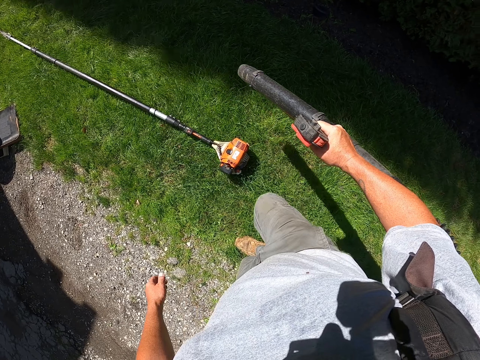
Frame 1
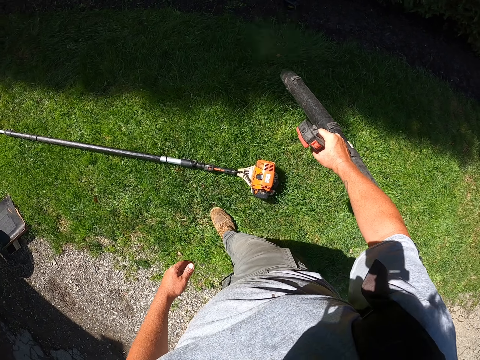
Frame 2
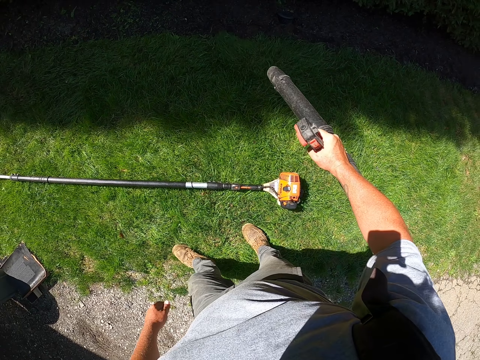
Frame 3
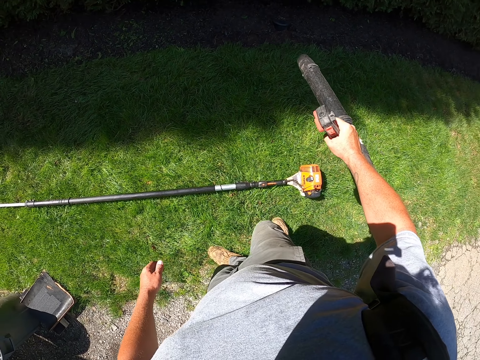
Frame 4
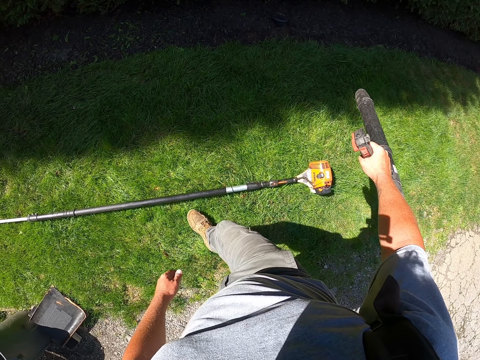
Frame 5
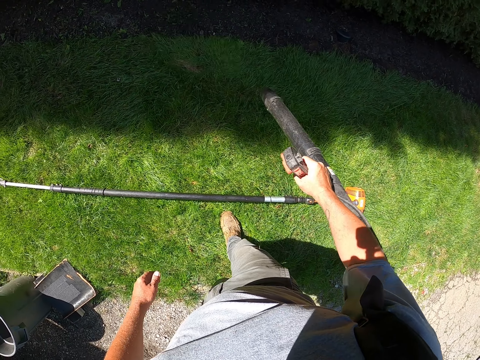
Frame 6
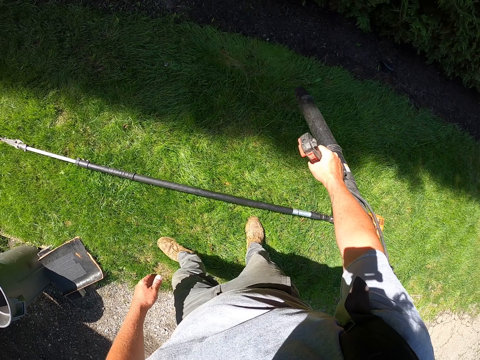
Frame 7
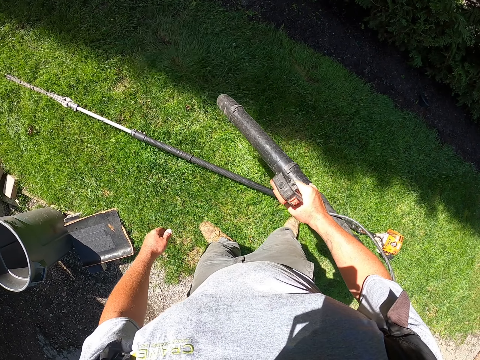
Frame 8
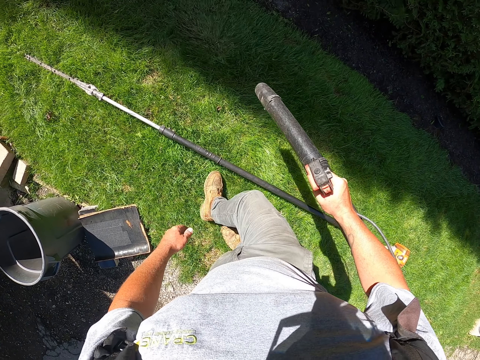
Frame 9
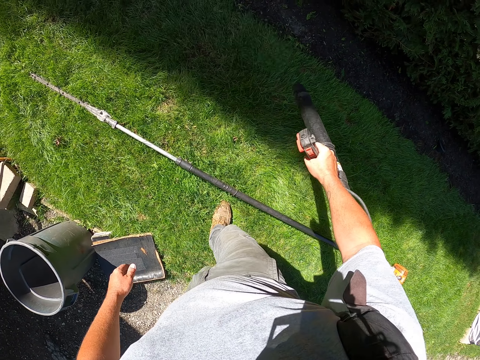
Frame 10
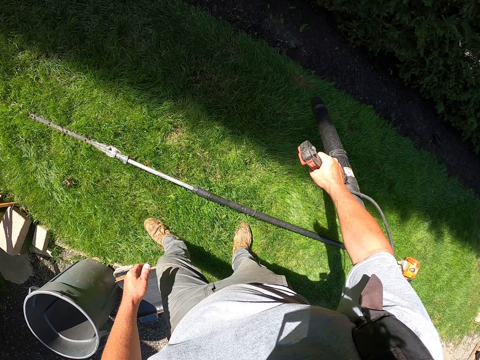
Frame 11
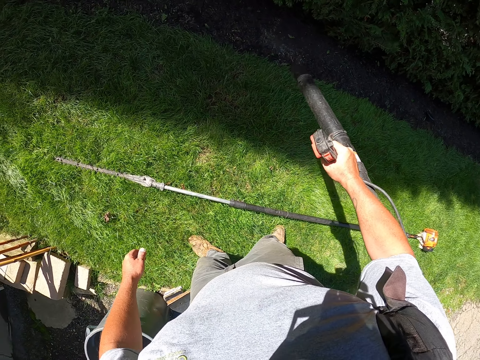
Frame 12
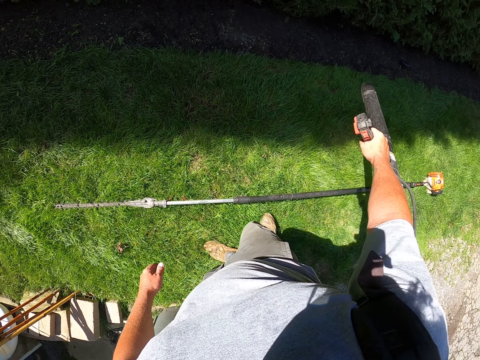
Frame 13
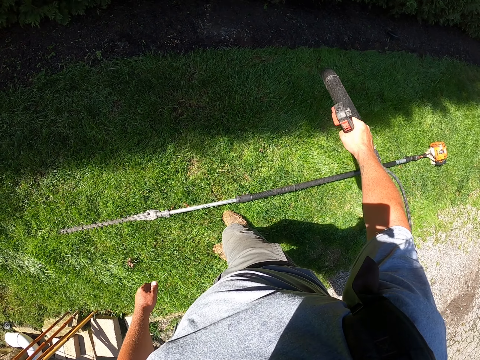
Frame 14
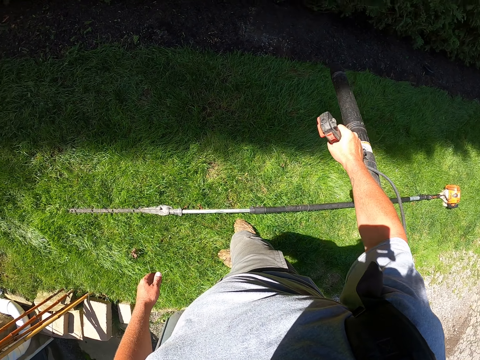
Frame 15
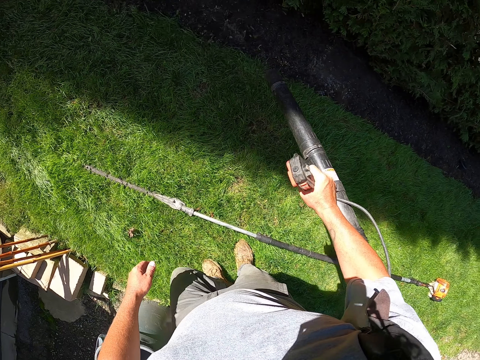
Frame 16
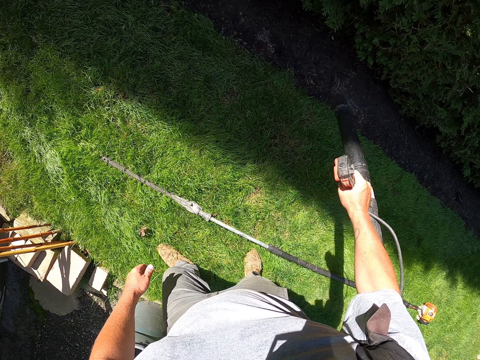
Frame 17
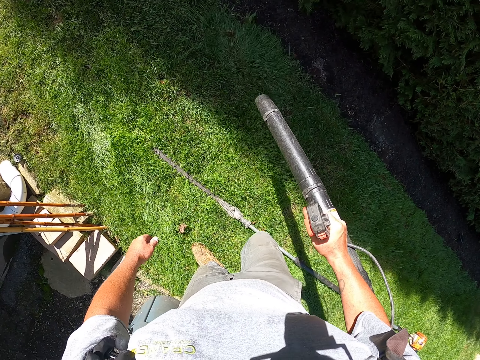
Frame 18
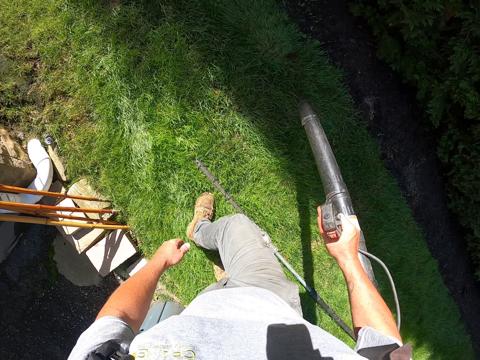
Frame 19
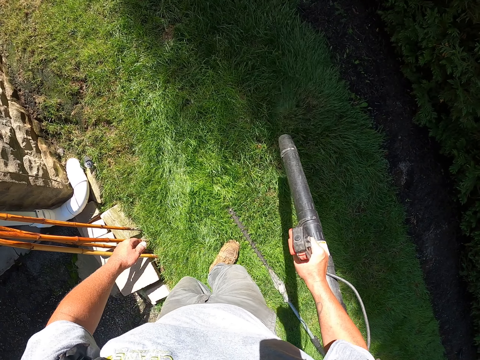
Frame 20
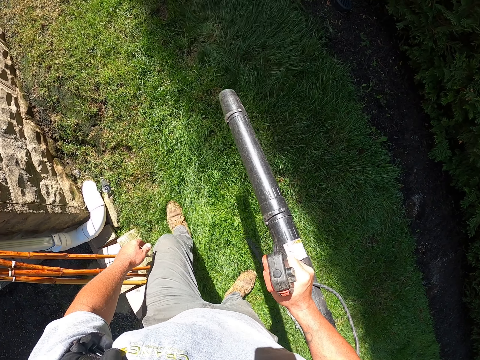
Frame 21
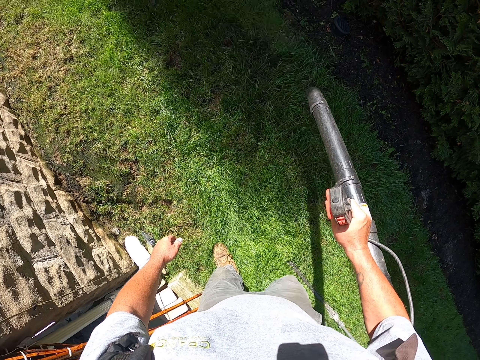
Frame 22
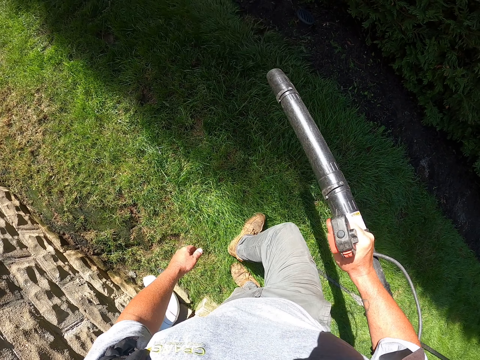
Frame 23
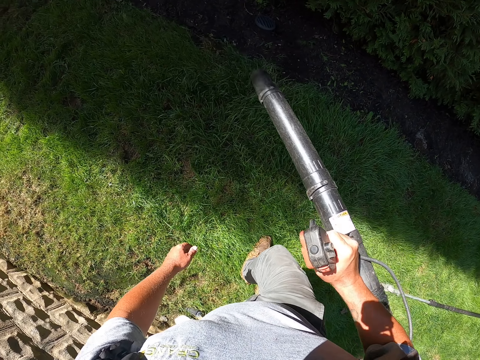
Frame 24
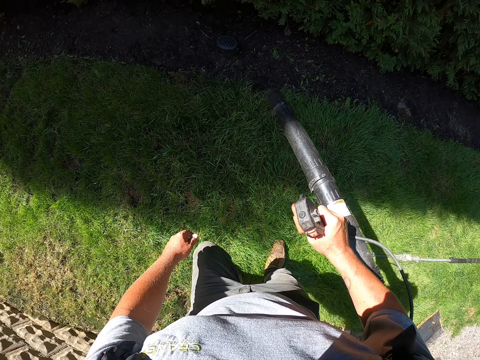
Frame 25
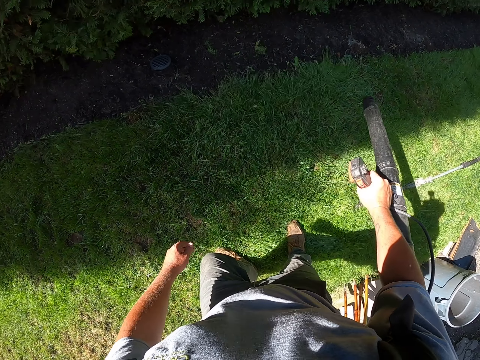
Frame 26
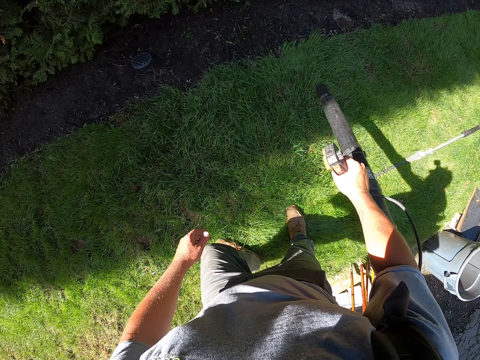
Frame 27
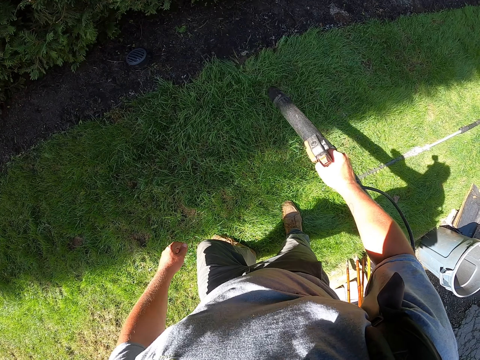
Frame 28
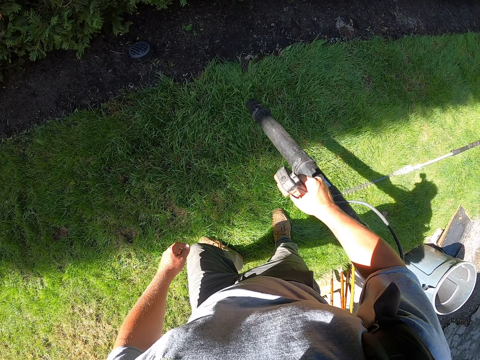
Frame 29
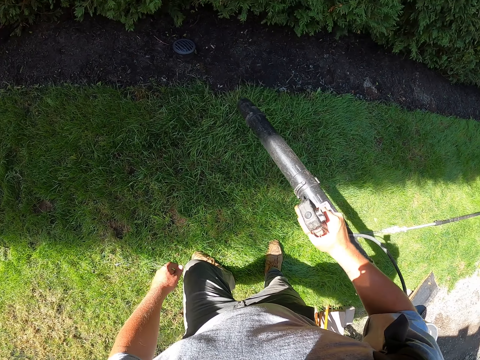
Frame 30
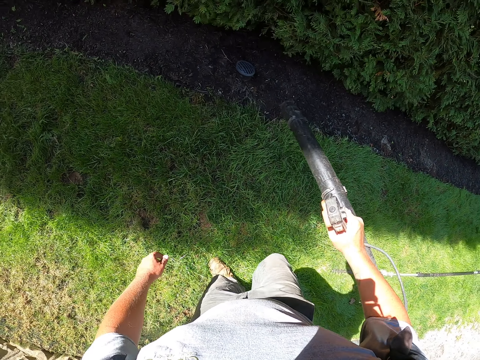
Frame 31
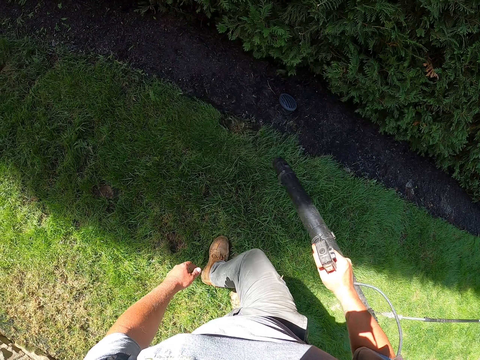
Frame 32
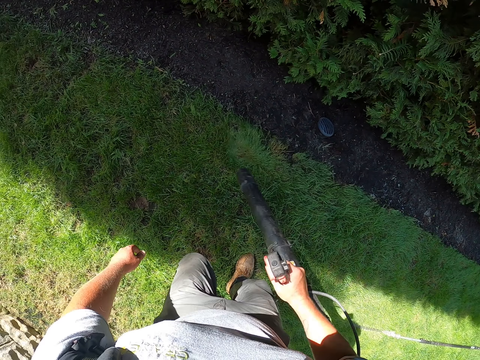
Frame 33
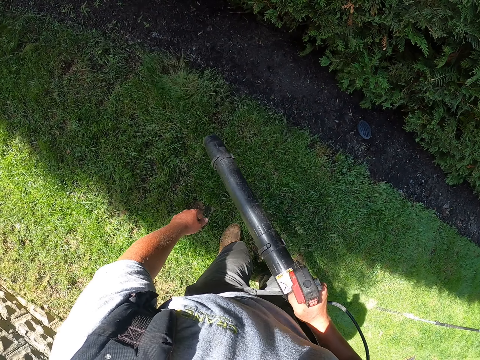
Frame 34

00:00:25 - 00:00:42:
The camera wearer blows grass beside the brush cutter. They blow grass on the compound.

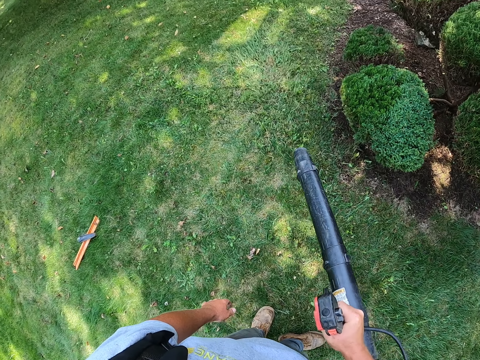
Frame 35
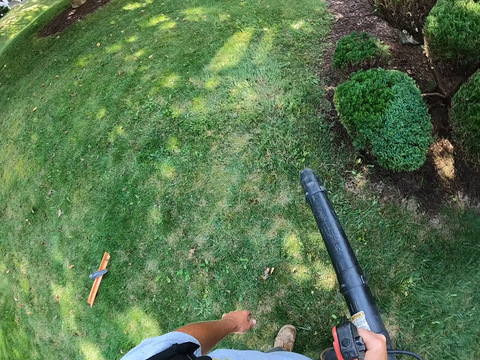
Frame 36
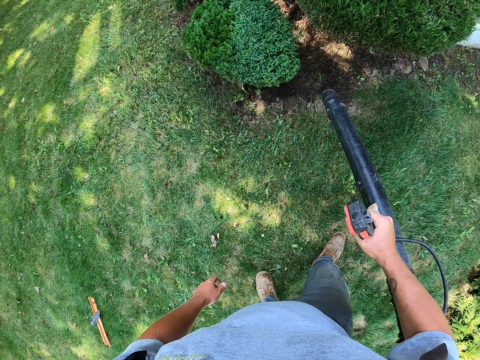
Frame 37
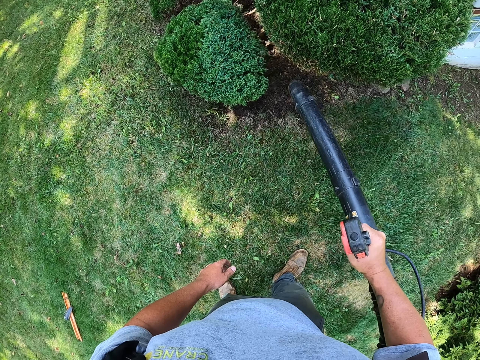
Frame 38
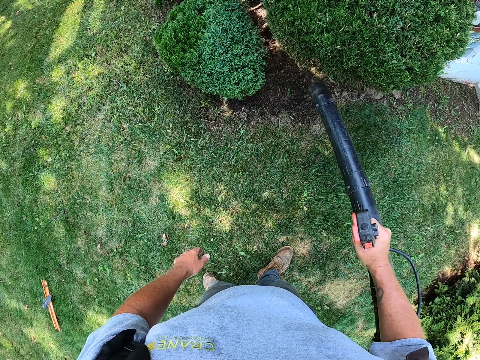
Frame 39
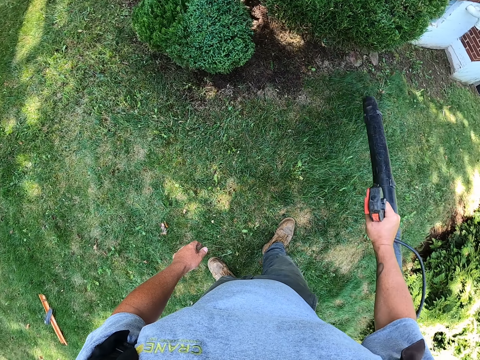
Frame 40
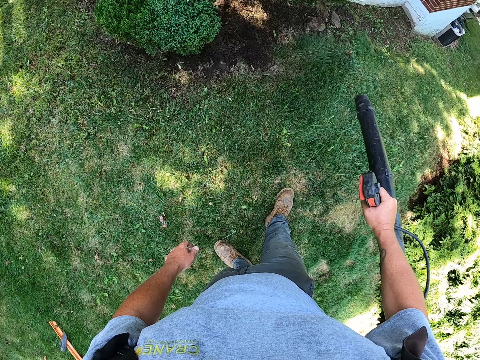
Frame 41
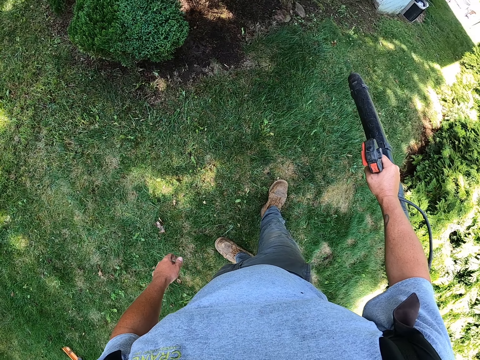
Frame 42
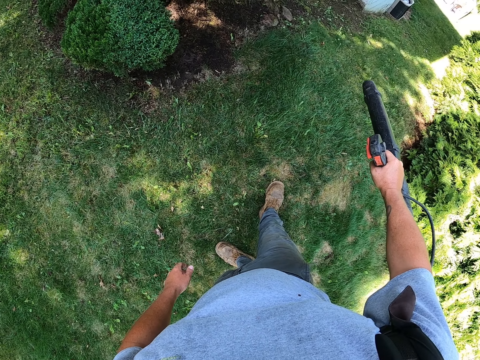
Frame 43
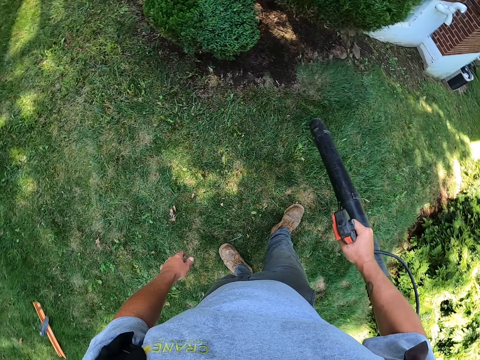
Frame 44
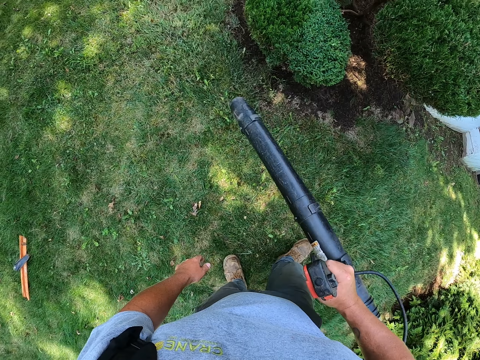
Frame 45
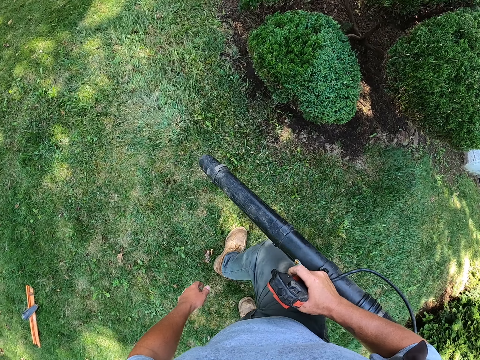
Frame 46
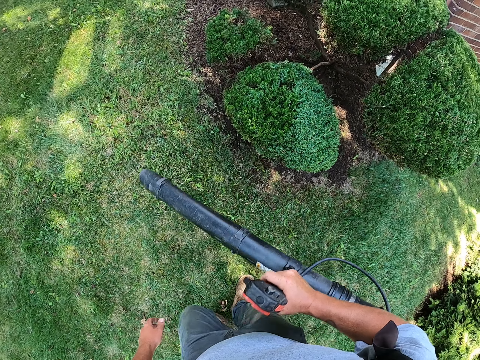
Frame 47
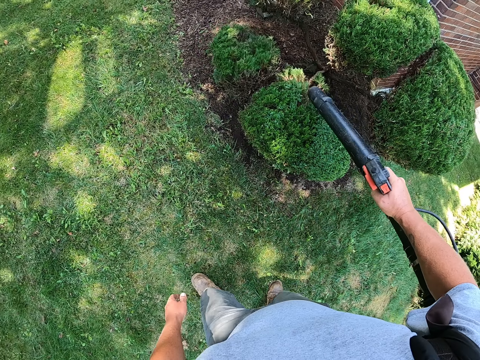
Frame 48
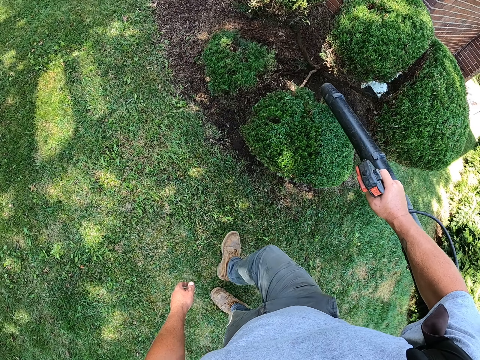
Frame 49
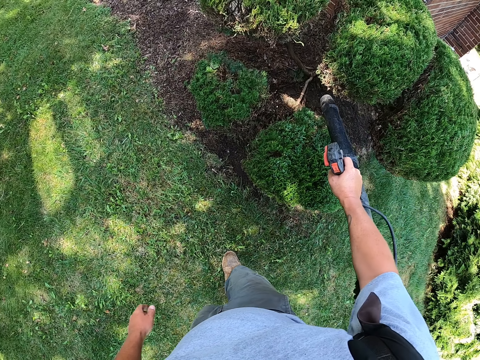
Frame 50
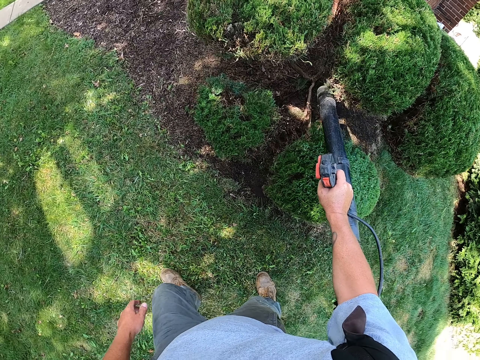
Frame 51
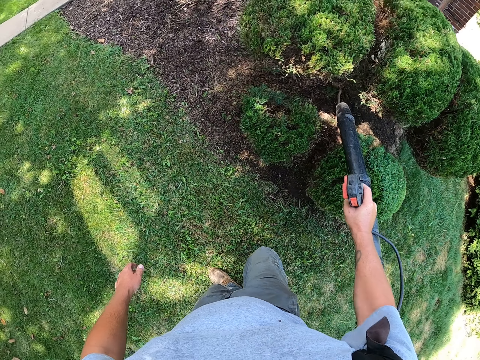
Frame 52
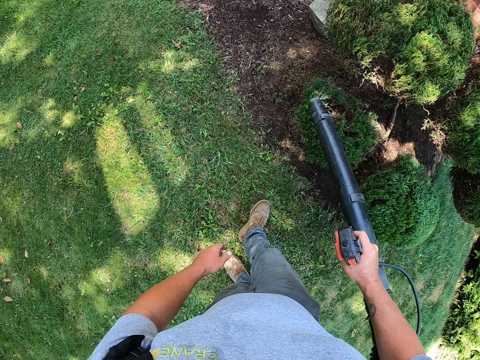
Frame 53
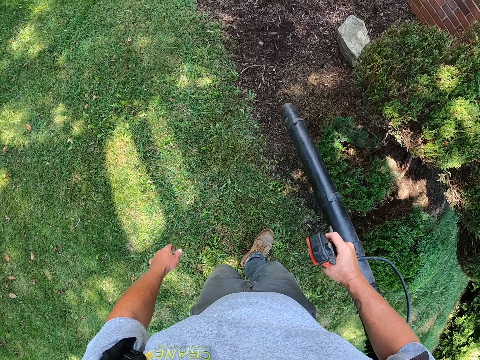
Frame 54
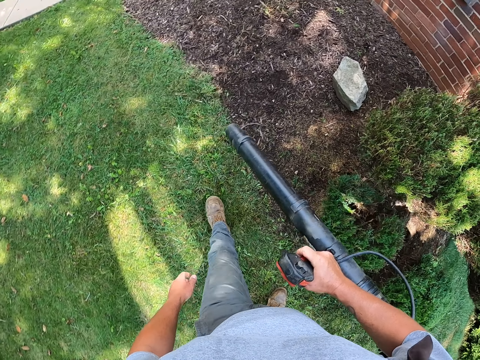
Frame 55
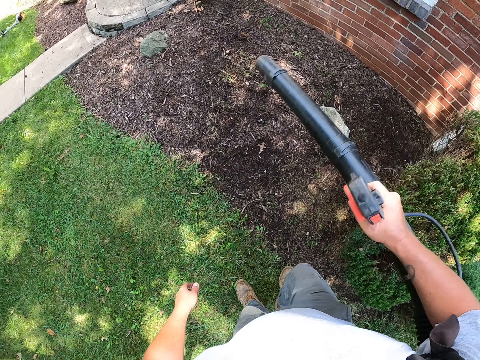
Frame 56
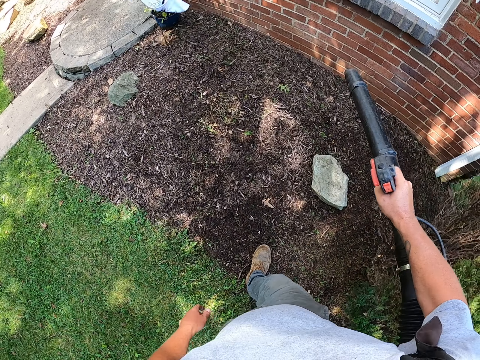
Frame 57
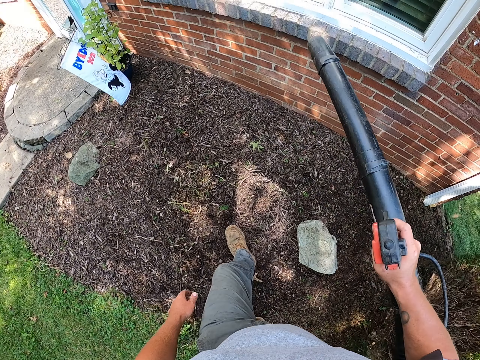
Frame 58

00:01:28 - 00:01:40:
The camera wearer blows the tree plants on the compound. They blow grass on the compound. They blow the tree plants on the compound.
